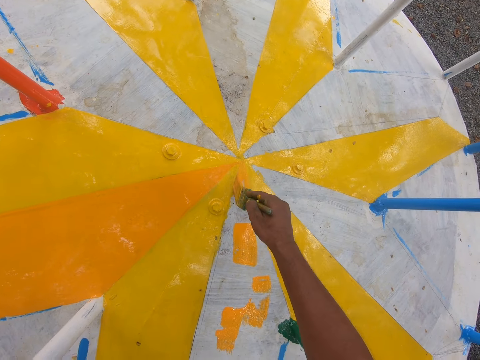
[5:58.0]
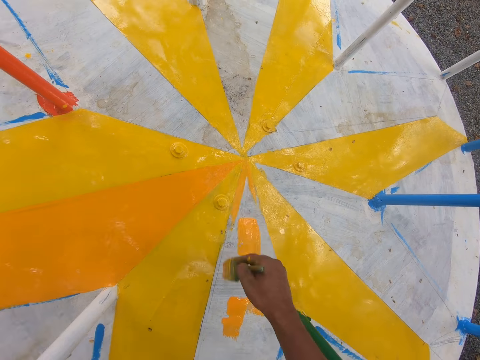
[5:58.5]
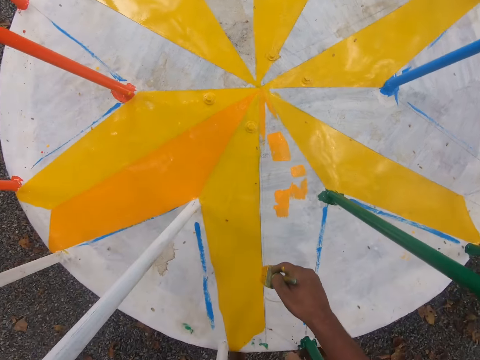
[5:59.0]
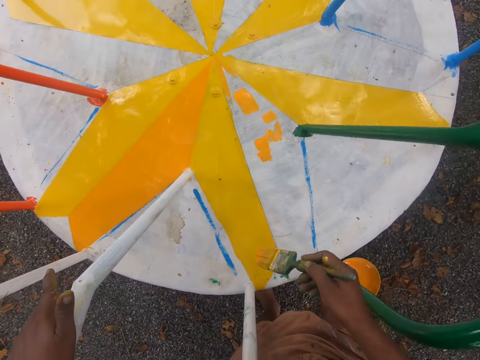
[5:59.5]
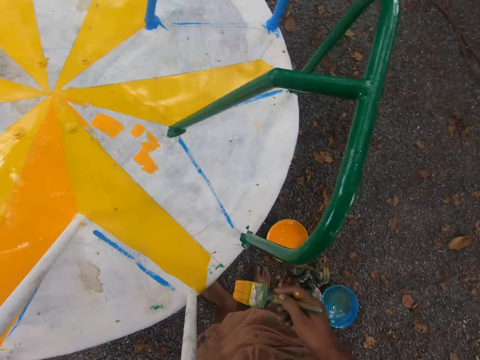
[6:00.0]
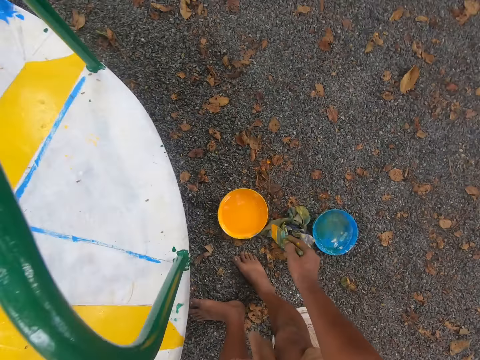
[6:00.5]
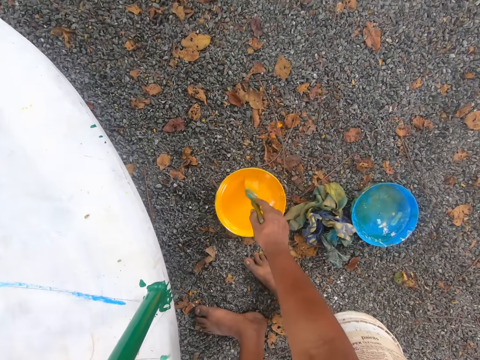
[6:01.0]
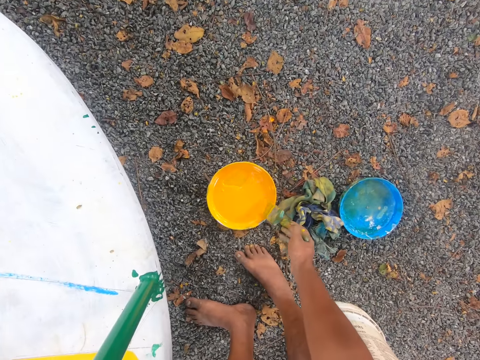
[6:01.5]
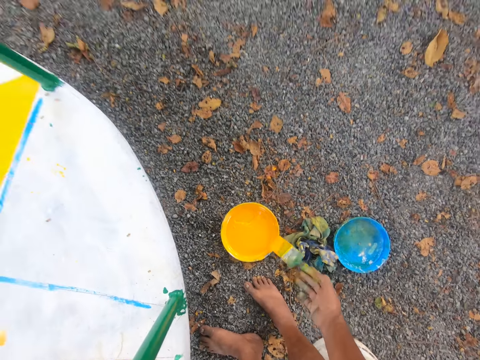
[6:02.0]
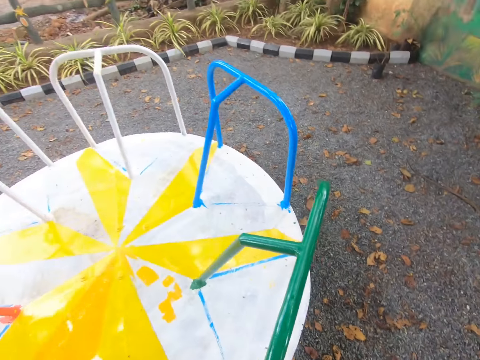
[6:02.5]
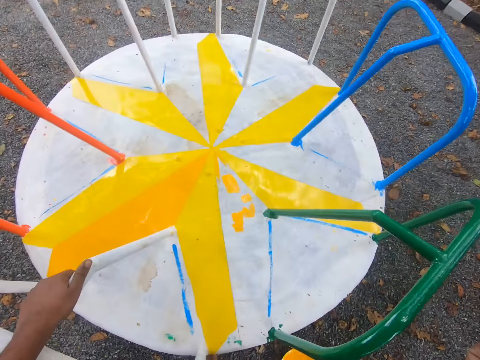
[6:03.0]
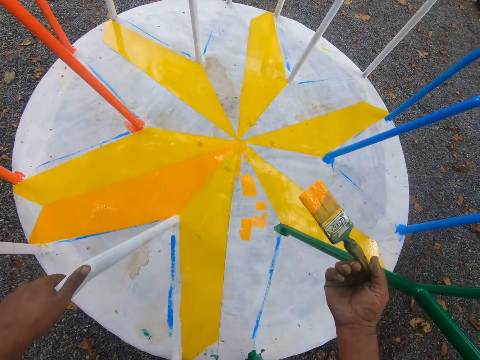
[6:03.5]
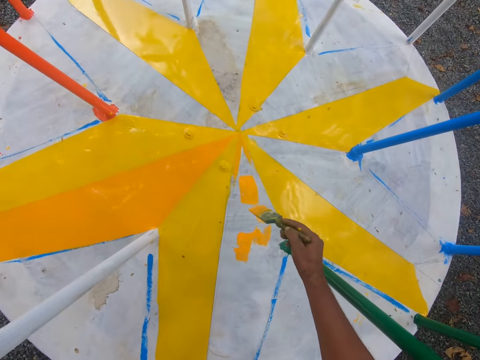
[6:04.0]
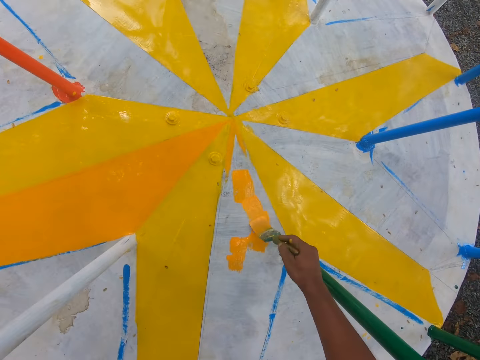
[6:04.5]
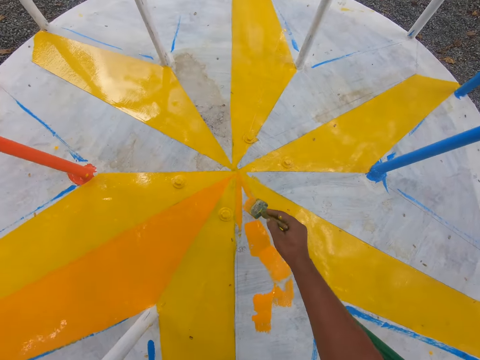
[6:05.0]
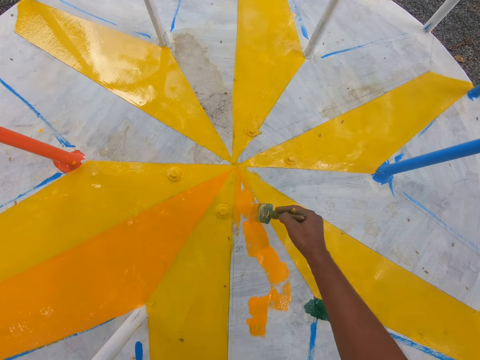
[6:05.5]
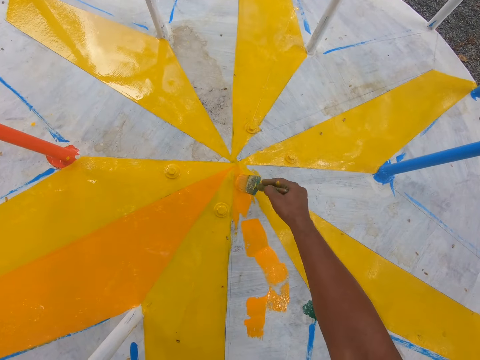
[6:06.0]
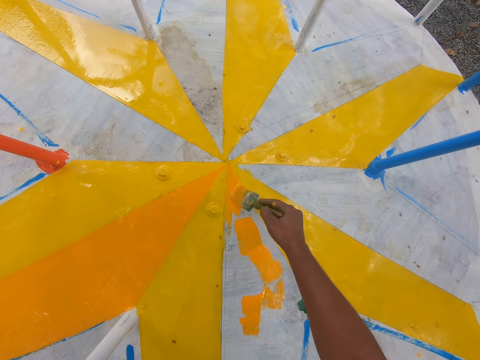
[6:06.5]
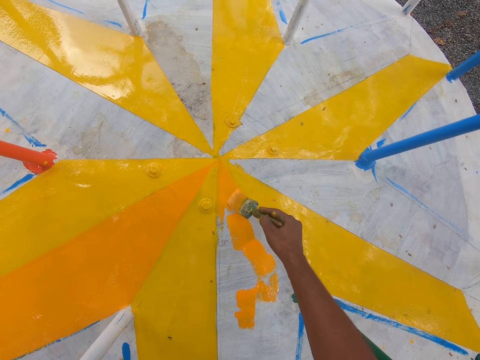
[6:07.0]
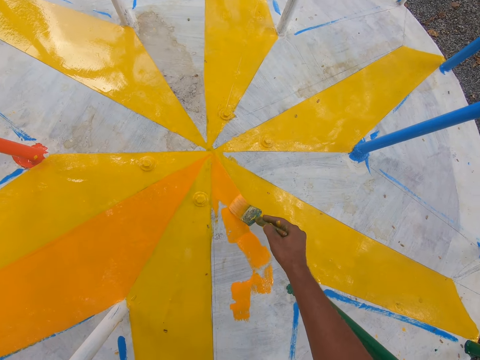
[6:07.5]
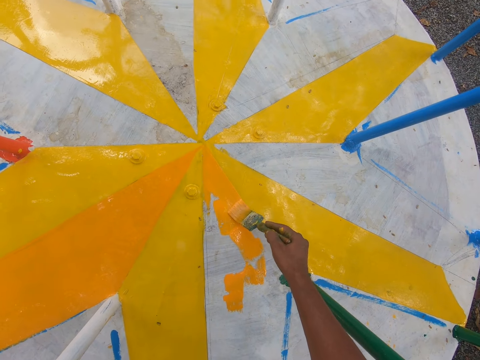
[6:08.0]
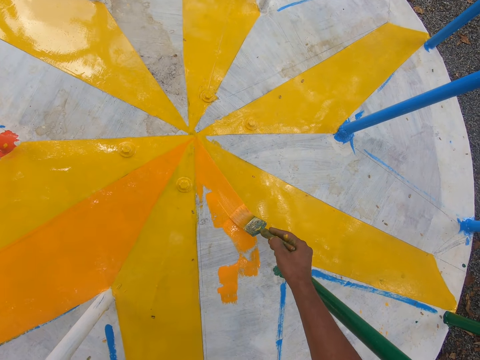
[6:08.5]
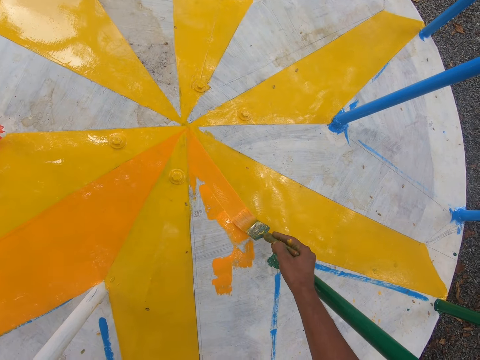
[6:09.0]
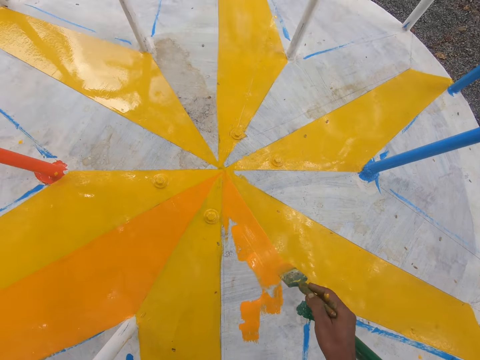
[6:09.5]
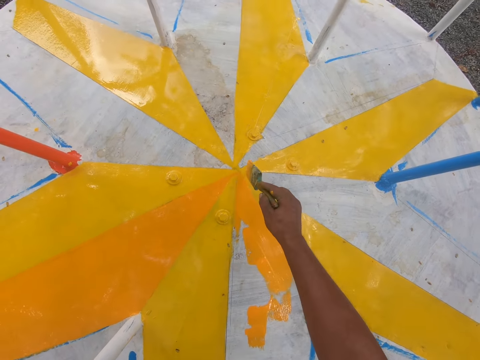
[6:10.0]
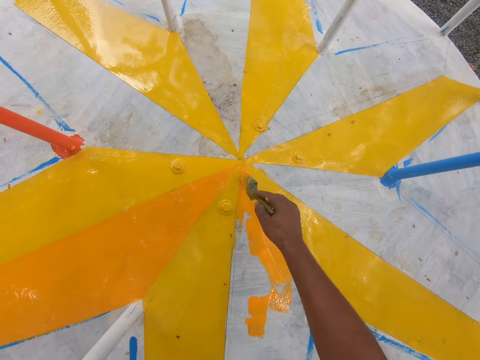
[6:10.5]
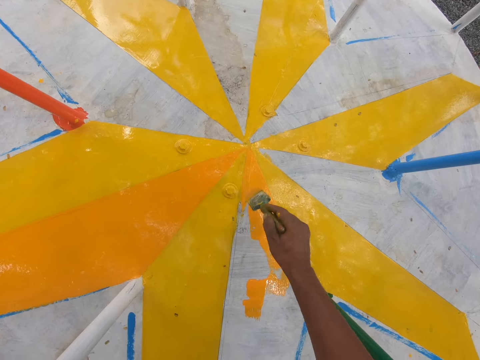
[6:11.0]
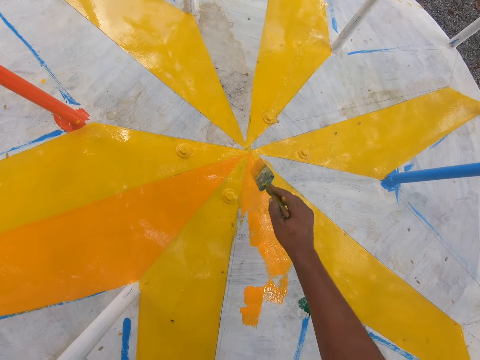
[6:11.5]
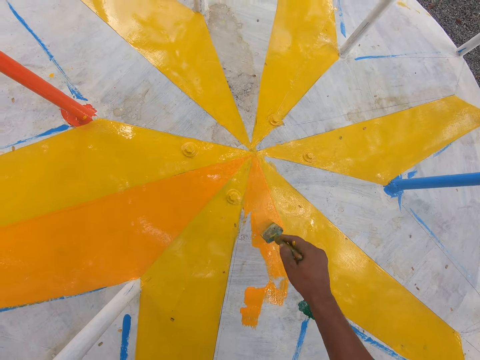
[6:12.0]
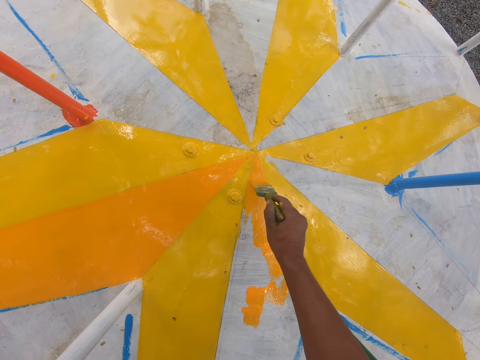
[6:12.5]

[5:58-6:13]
The camera wearer lifts the brush from a merry-go-round. He dips the paint brush into a container filled with paint. He reduces paint from the brush. He paints a metal surface with the paint brush in his right hand.

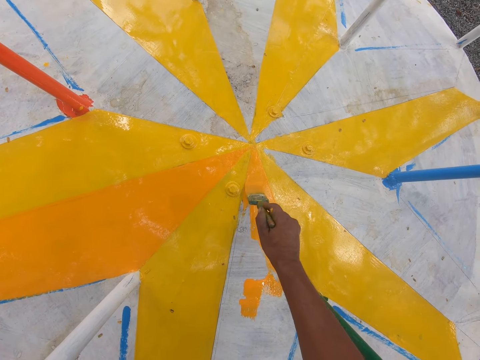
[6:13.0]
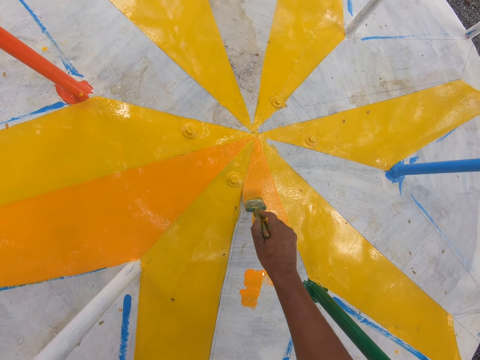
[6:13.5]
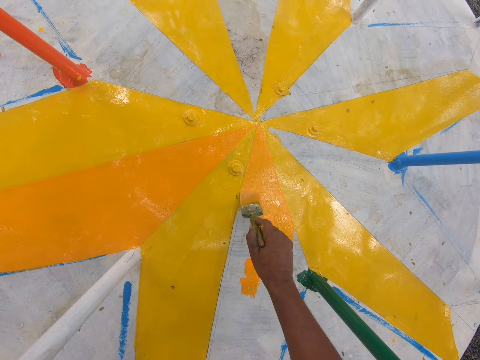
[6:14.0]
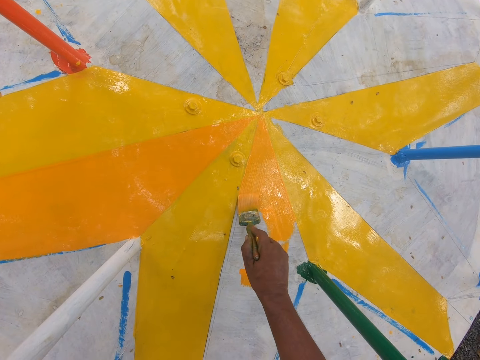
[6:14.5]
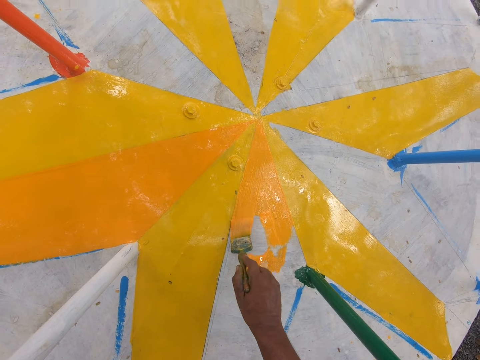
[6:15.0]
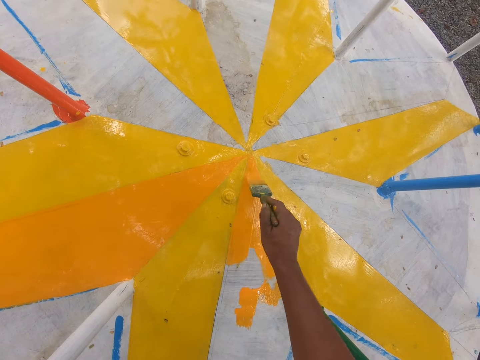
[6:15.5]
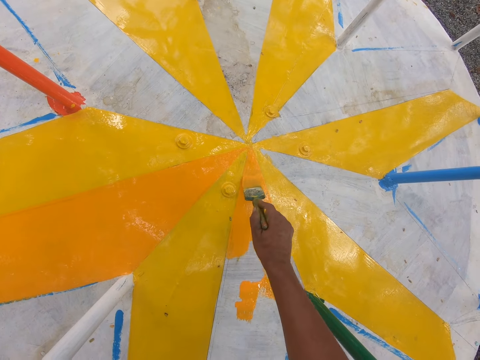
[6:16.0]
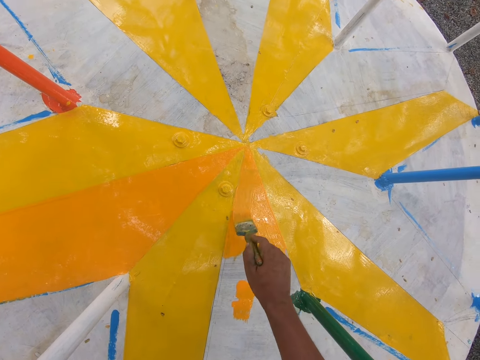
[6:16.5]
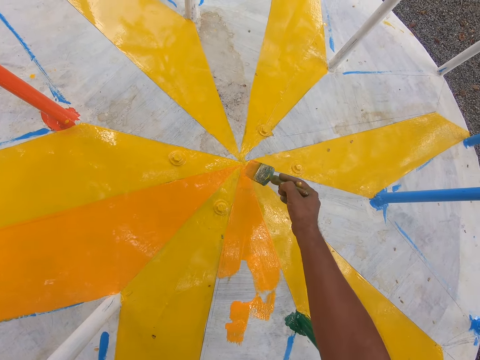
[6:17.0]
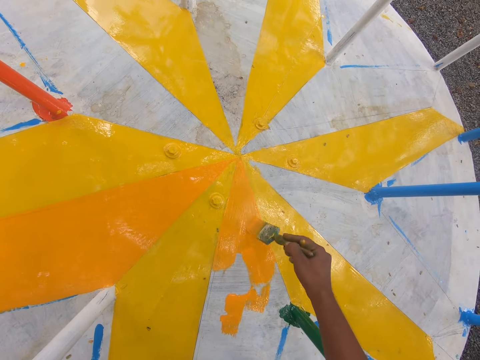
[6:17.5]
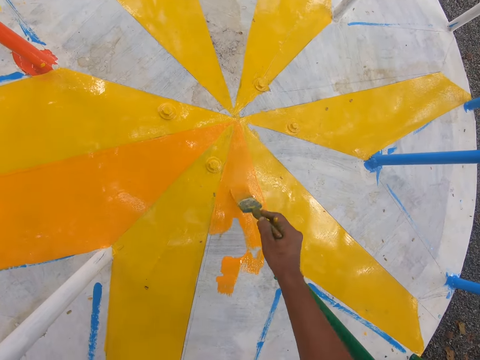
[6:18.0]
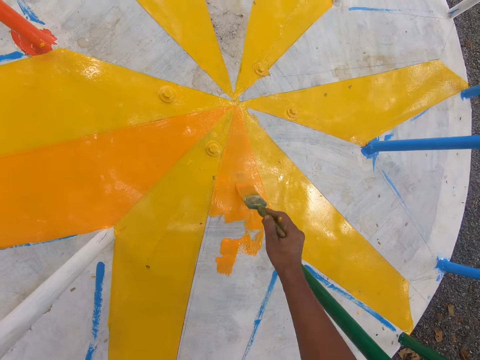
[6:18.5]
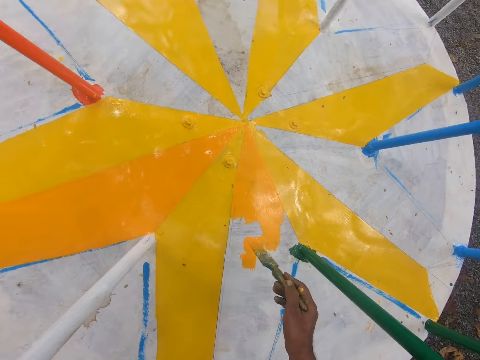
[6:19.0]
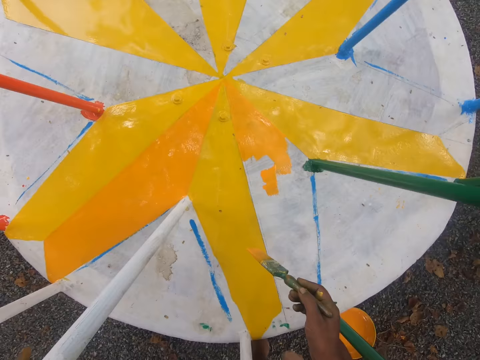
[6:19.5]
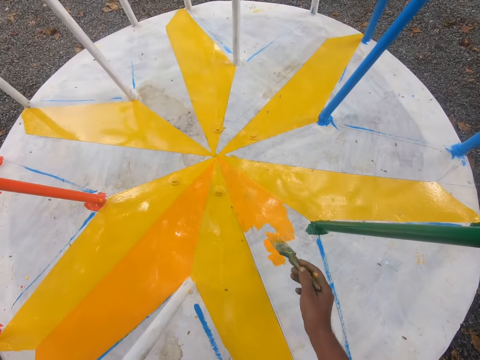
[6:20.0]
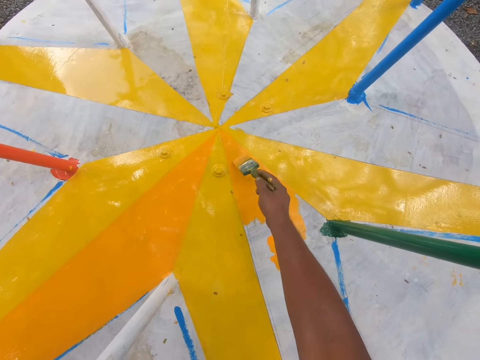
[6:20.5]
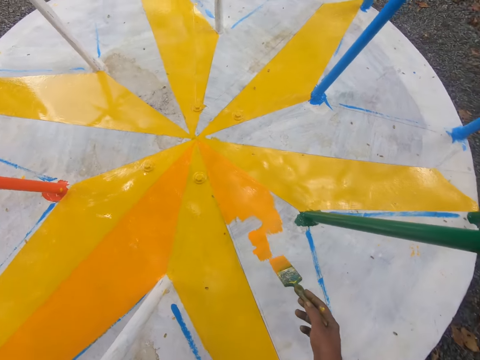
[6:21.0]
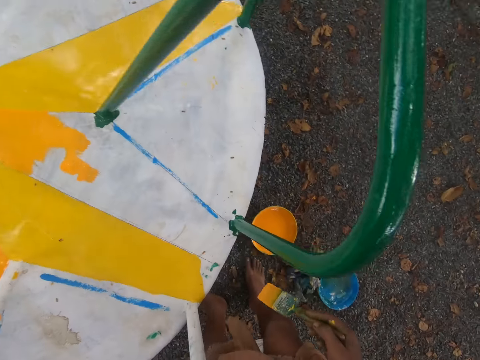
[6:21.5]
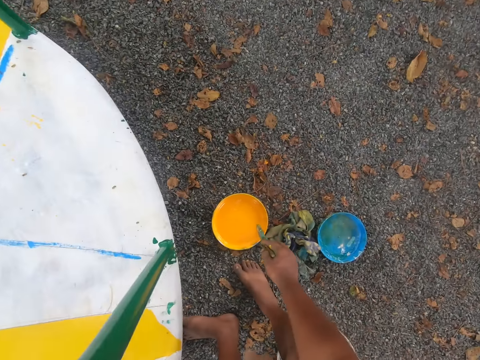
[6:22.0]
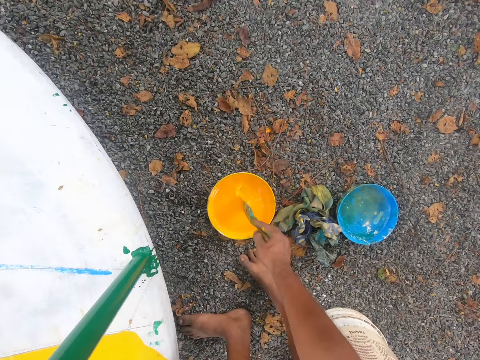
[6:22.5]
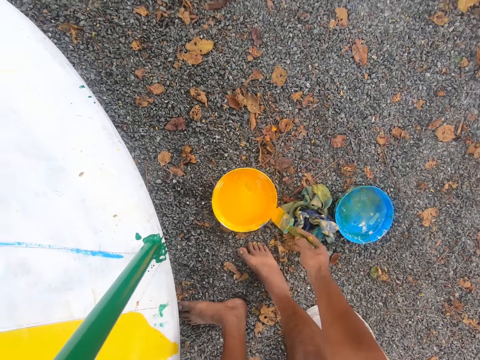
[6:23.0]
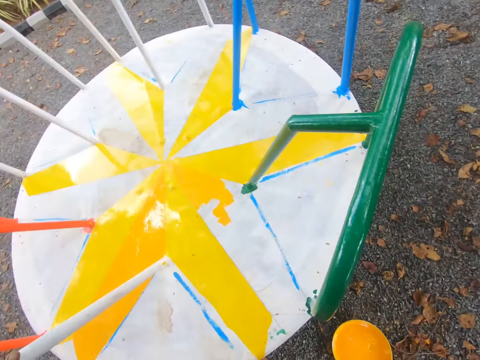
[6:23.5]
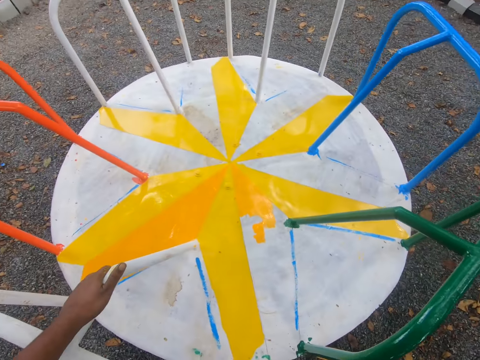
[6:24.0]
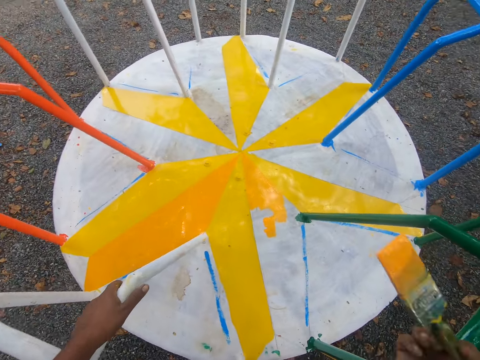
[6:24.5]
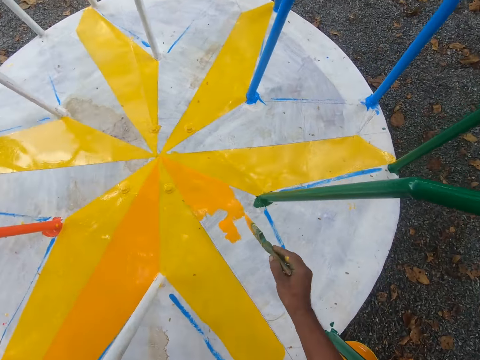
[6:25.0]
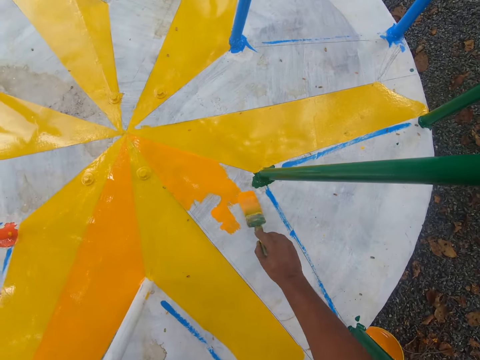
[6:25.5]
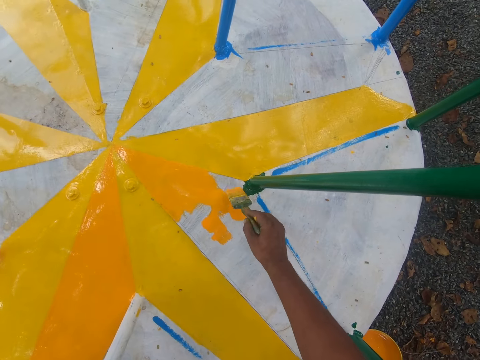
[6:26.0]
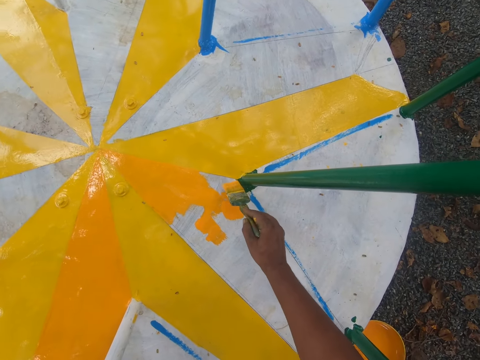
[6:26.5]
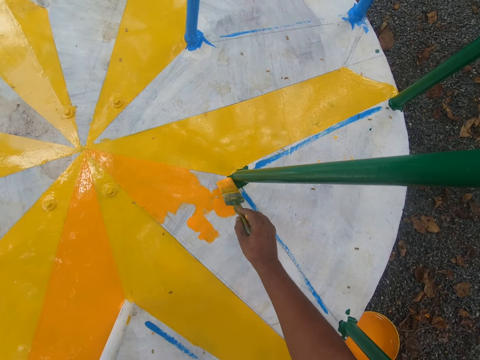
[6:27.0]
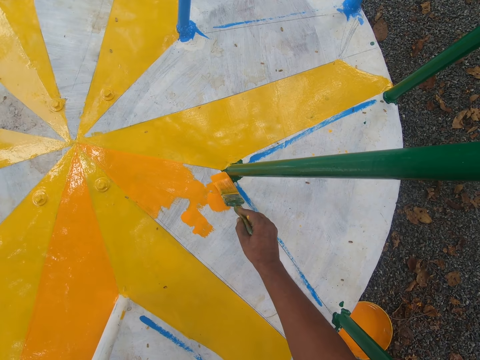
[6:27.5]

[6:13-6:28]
The camera wearer dips the paint brush into a container filled with paint. He reduces paint from the brush. He paints a metal surface with the paint brush in his right hand.
